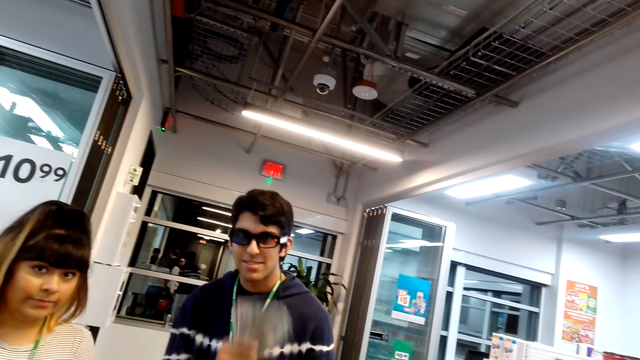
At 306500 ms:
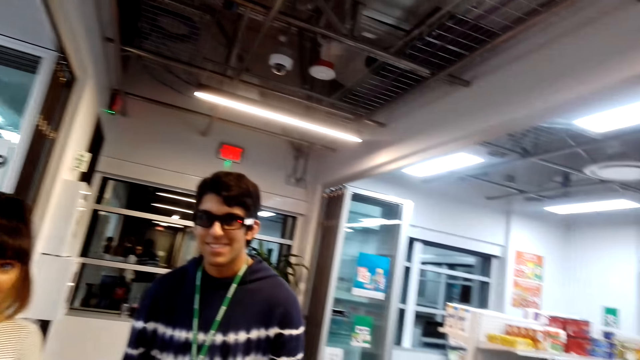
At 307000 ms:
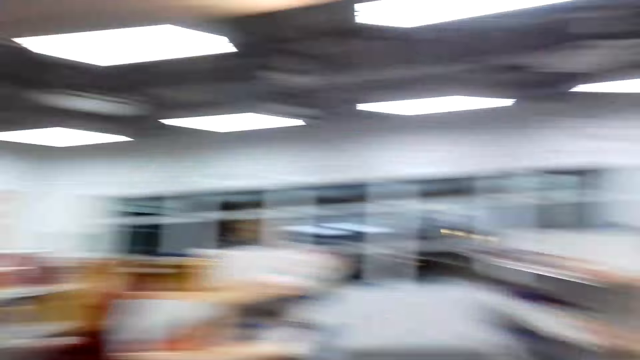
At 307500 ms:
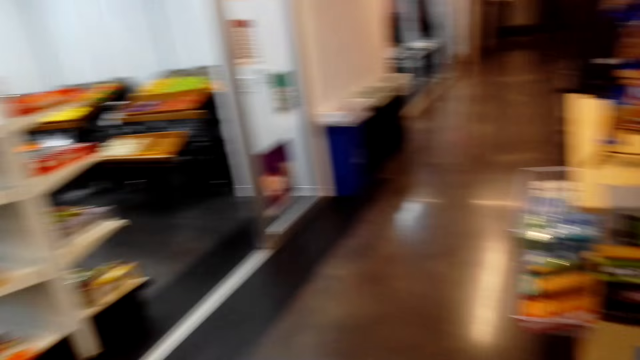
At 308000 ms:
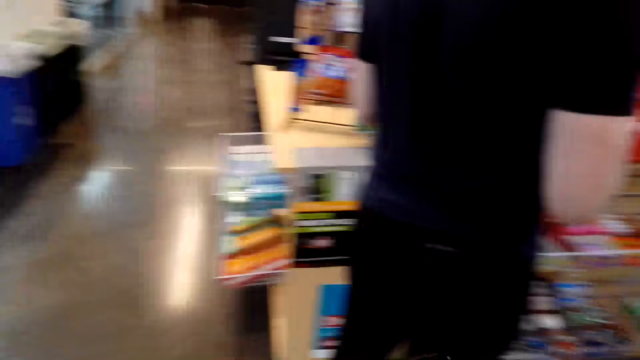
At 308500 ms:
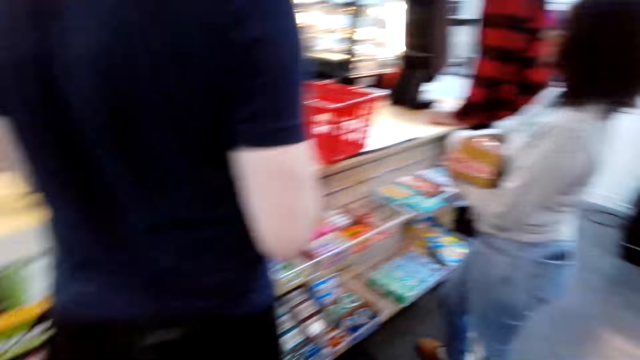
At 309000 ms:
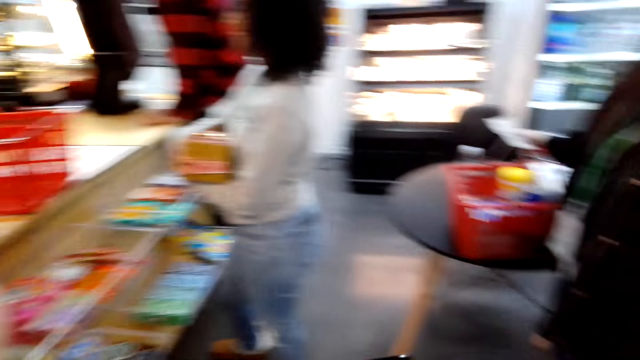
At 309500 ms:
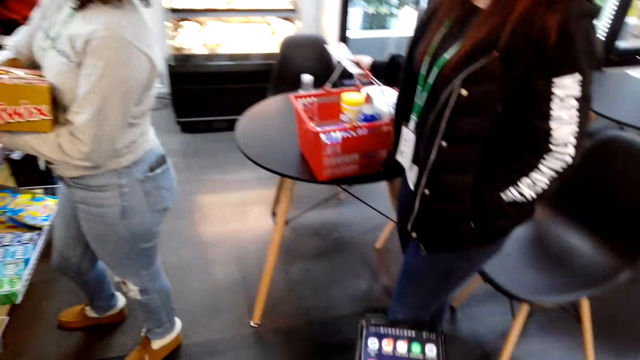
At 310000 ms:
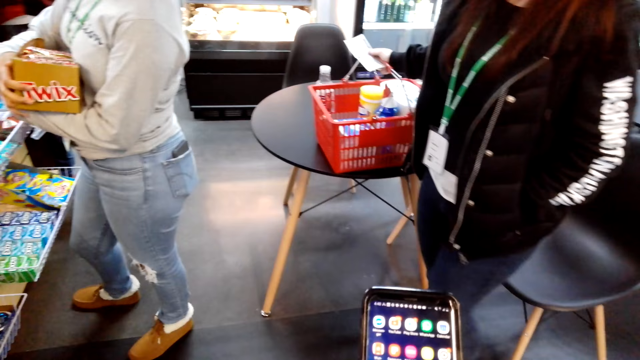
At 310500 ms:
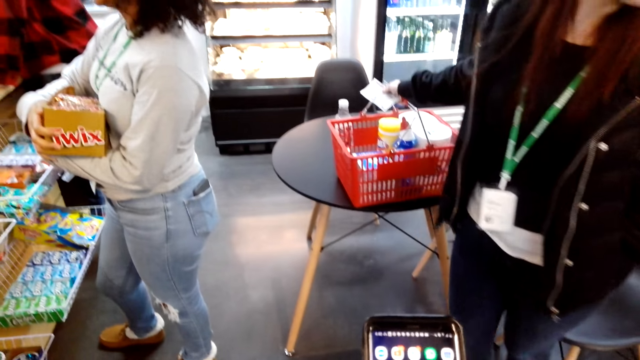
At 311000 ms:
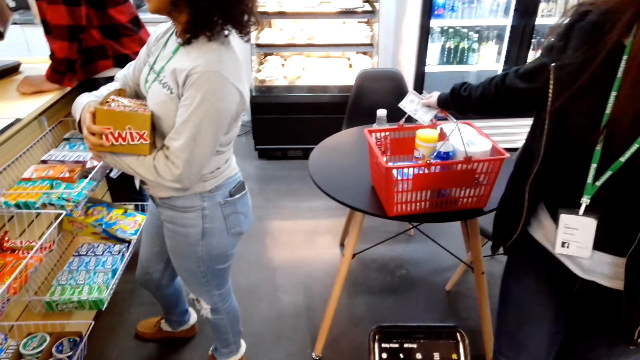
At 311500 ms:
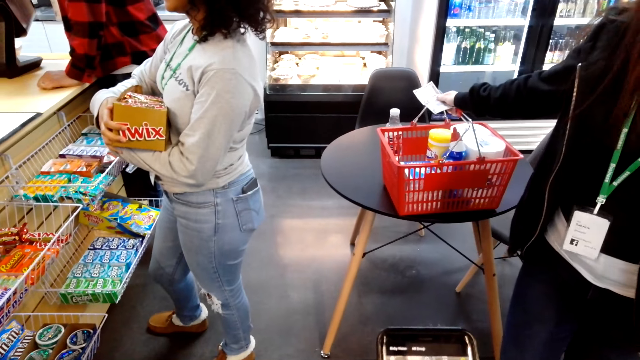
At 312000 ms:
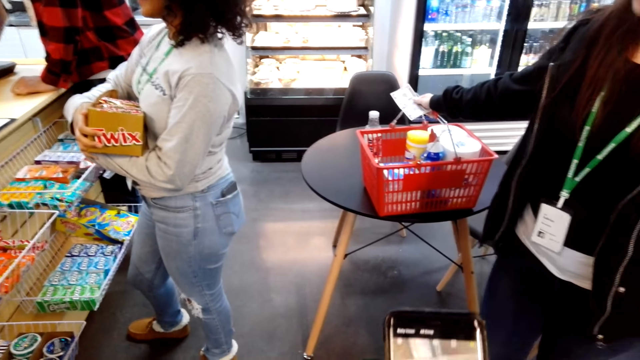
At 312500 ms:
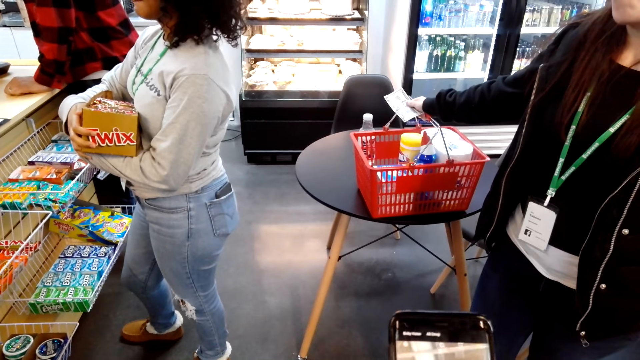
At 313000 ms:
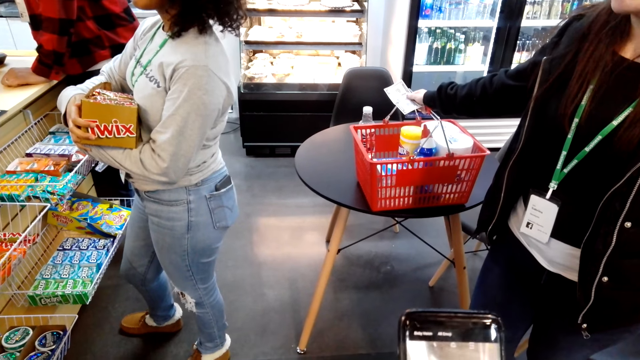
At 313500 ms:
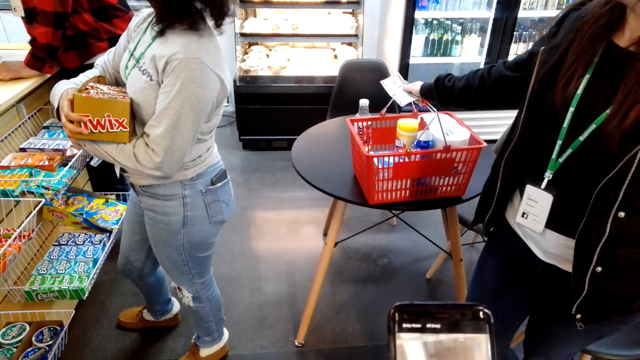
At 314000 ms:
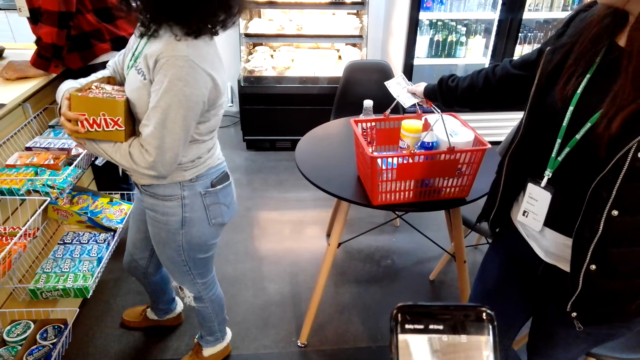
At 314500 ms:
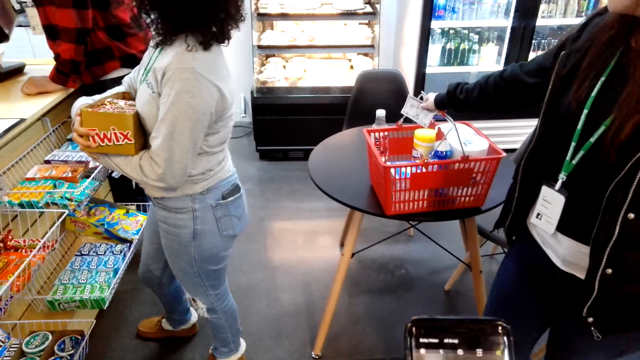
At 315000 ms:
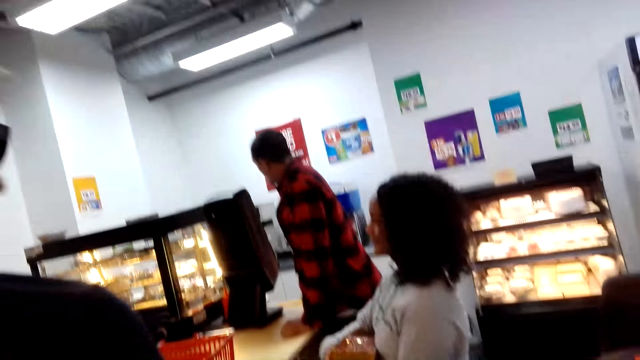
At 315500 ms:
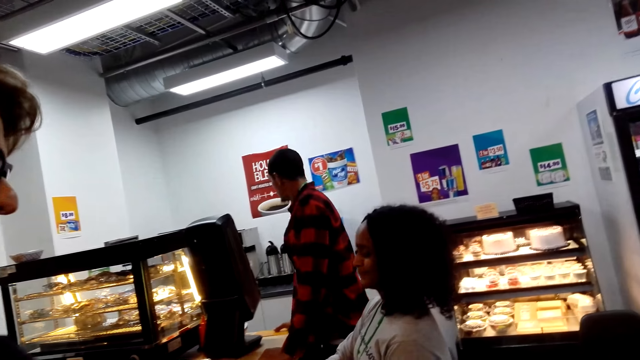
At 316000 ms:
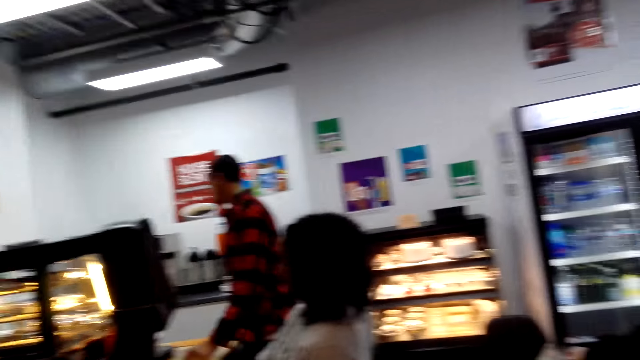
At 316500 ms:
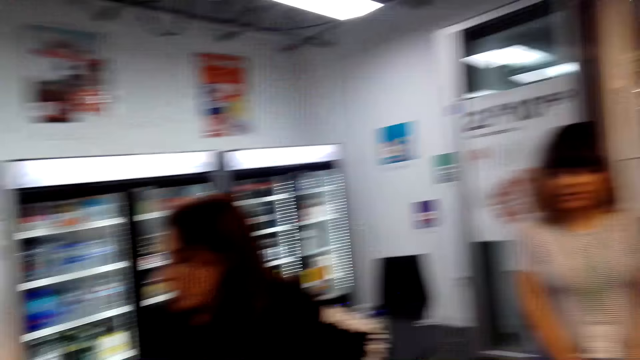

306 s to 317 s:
A man smells the money. The camera wearer looks around. They look at the money. They operate the phone. They touch the phone. They look around.

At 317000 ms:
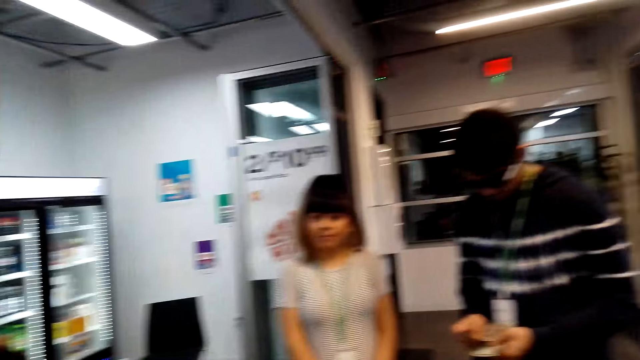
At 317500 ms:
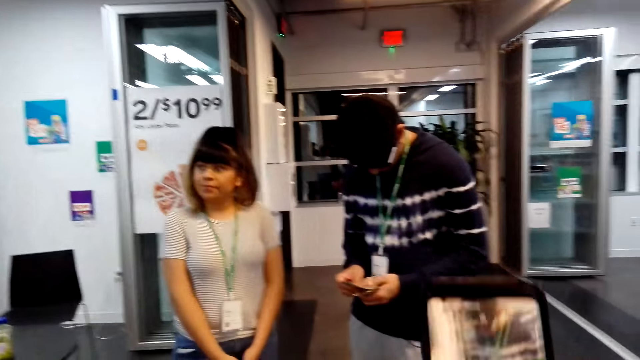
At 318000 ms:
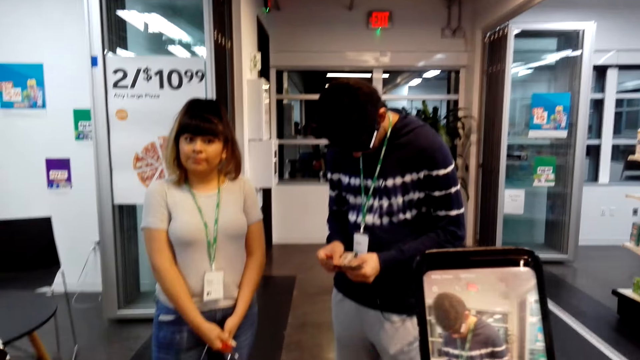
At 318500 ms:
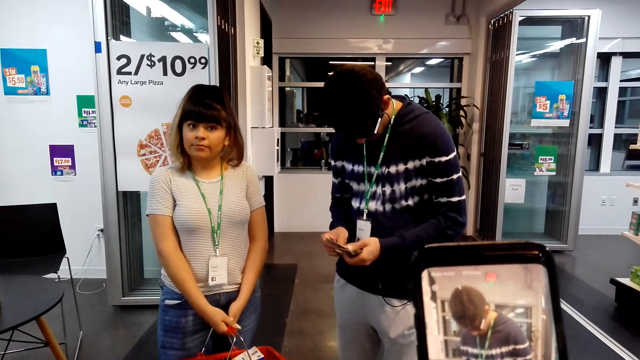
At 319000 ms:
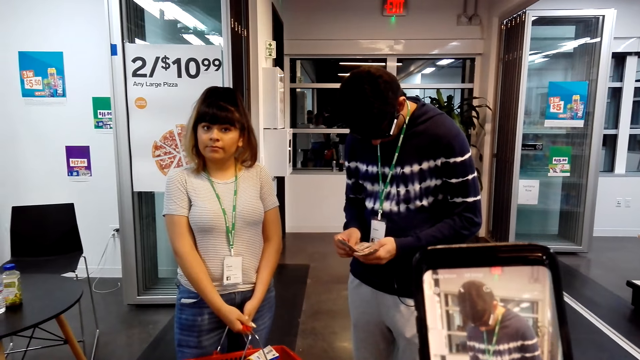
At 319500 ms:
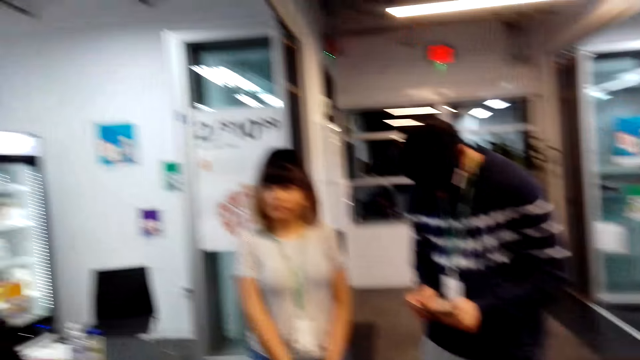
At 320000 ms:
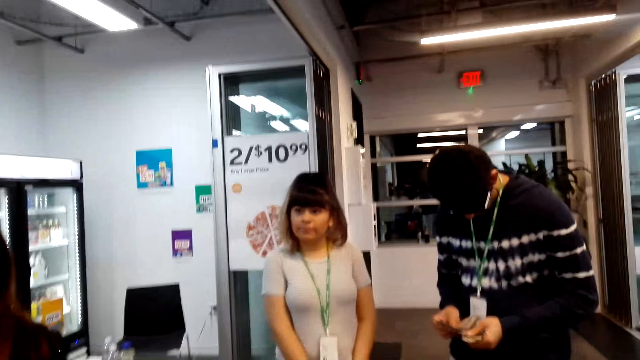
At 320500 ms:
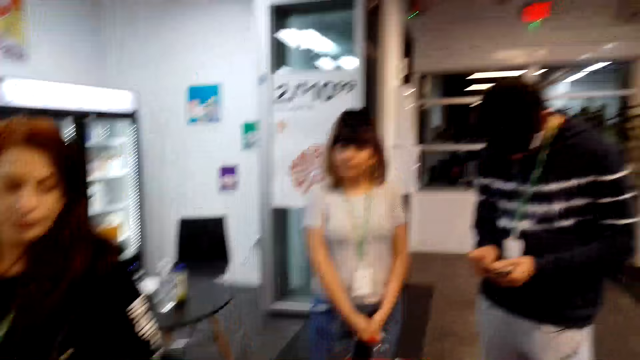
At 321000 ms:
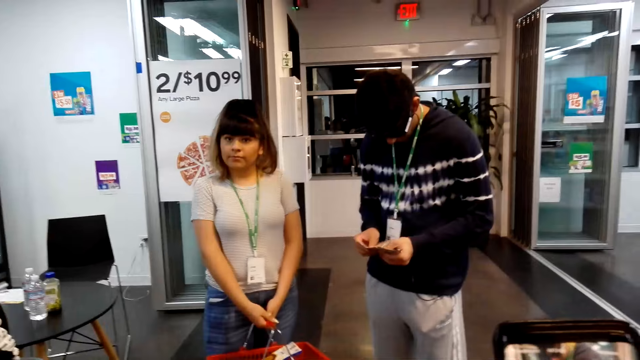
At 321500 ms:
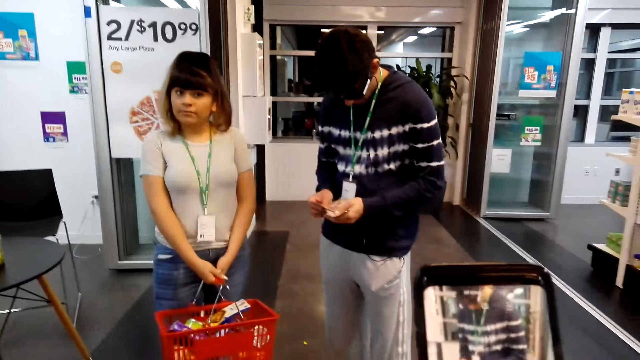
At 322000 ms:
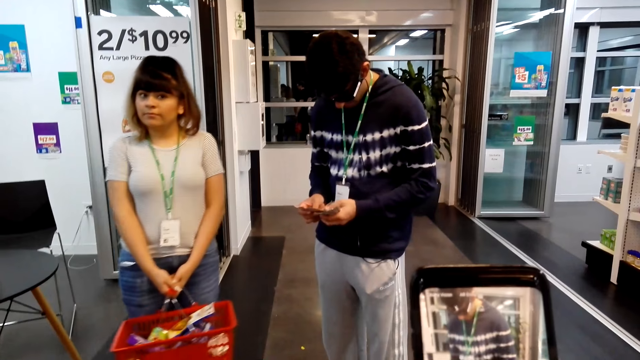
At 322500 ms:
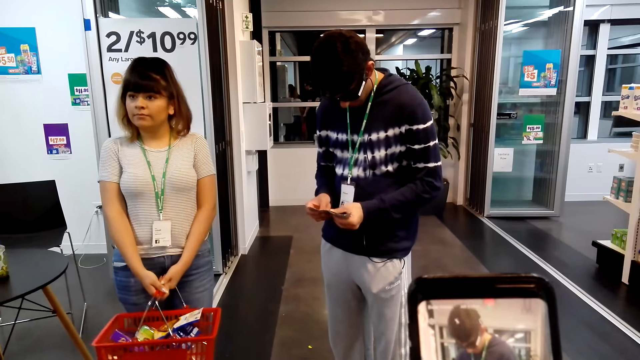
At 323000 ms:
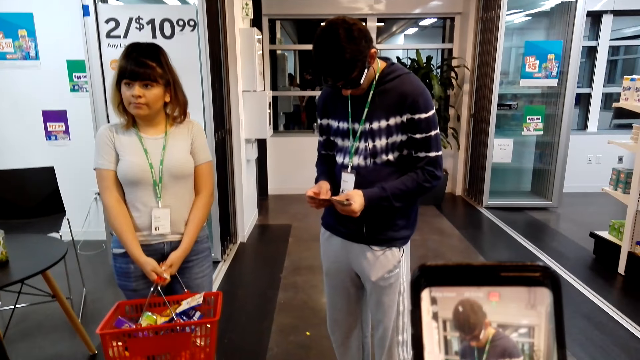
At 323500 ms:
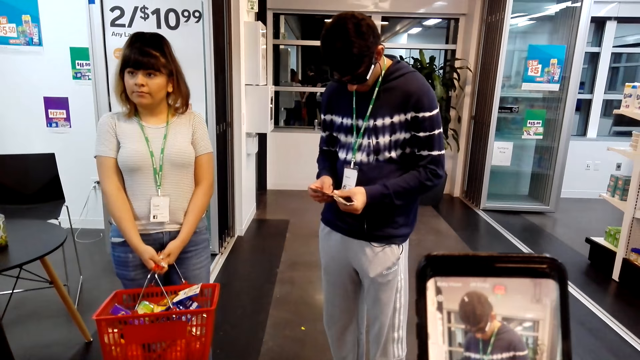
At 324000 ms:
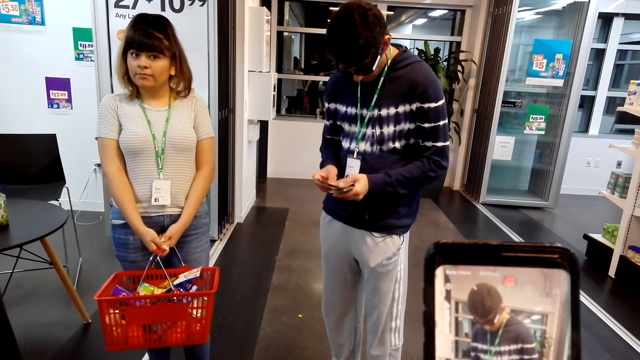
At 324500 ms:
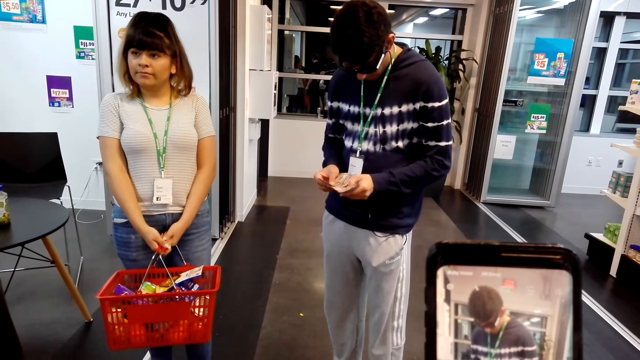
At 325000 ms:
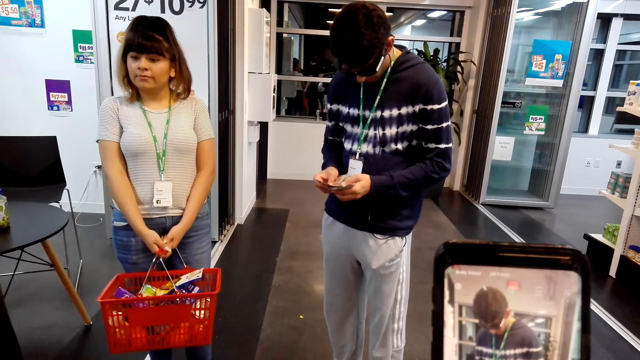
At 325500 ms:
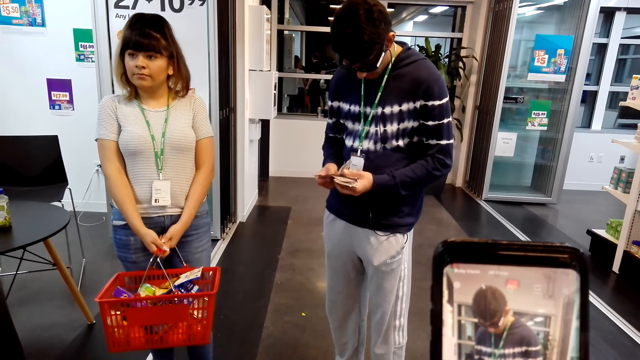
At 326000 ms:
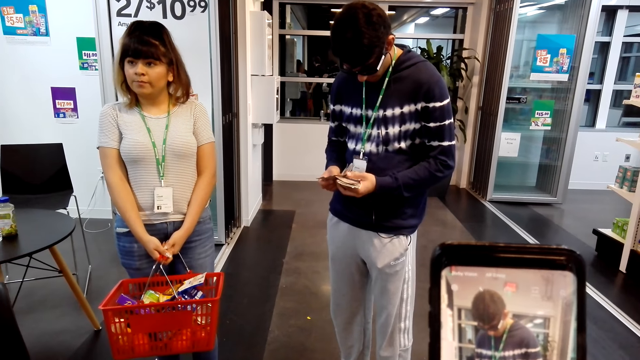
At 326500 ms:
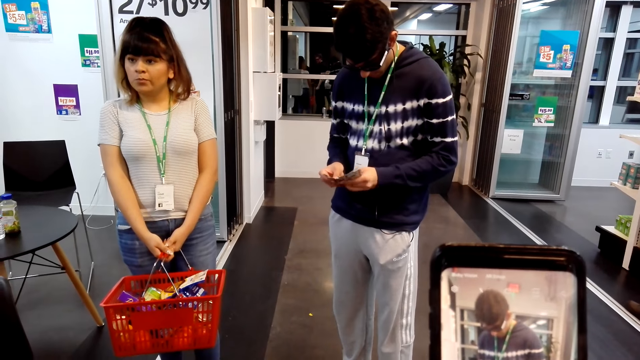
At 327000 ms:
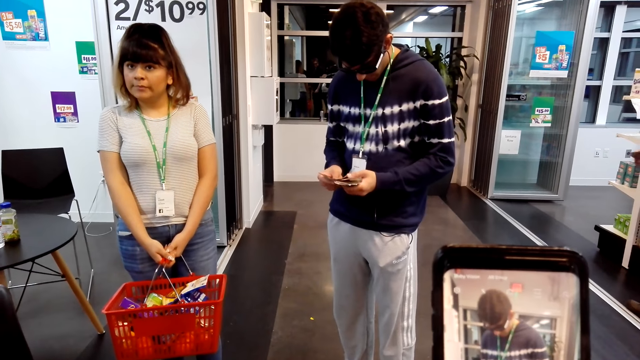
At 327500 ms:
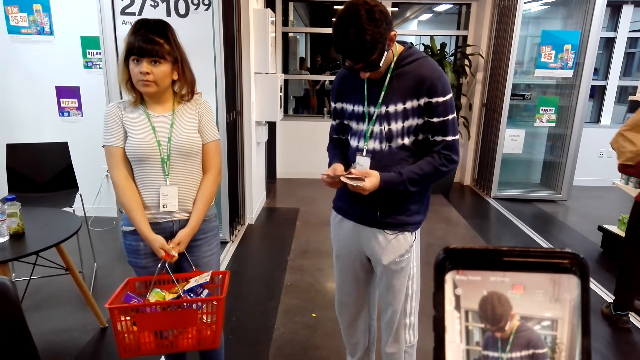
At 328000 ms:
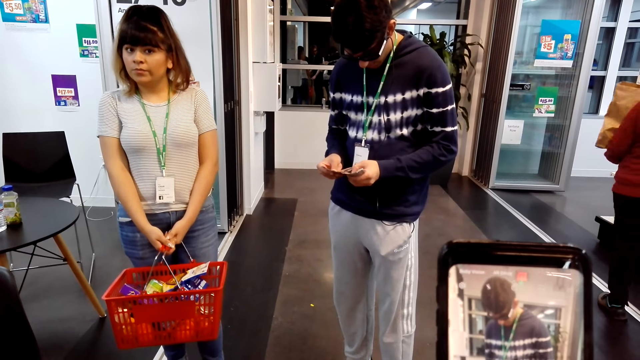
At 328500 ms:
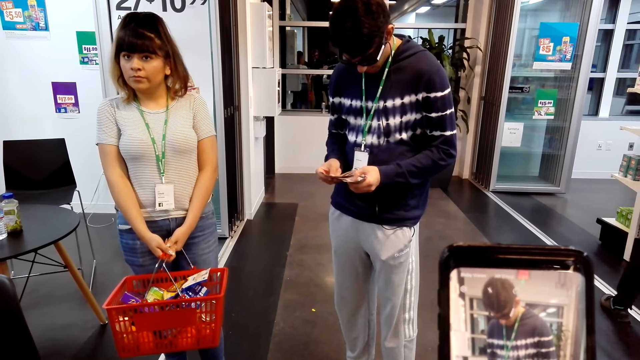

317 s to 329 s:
The camera wearer looks at the phone. A man counts the money. The camera wearer looks at the phone. They take a video.
